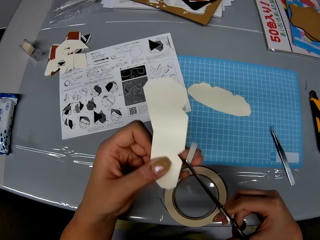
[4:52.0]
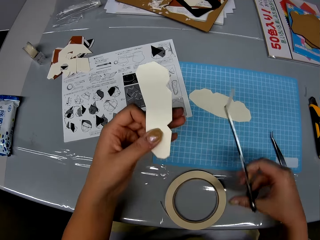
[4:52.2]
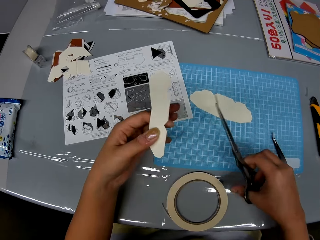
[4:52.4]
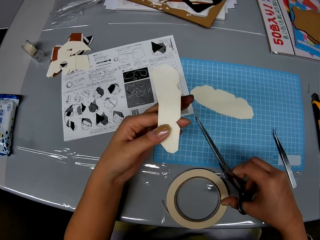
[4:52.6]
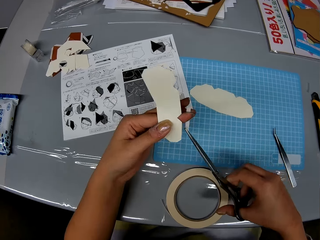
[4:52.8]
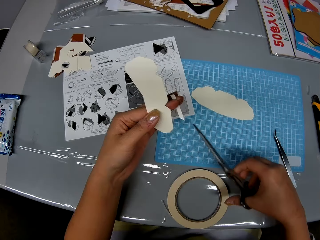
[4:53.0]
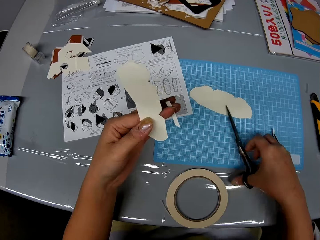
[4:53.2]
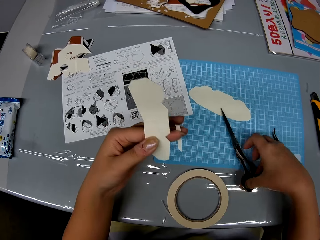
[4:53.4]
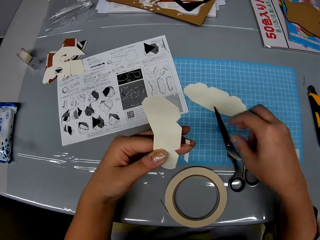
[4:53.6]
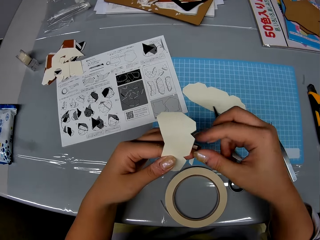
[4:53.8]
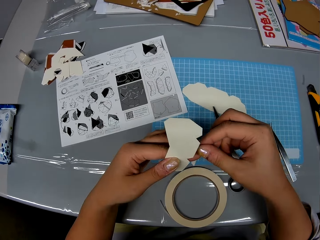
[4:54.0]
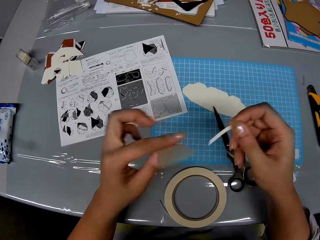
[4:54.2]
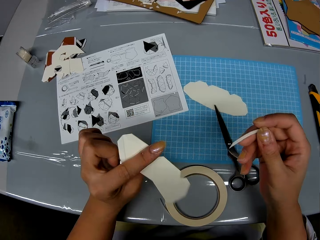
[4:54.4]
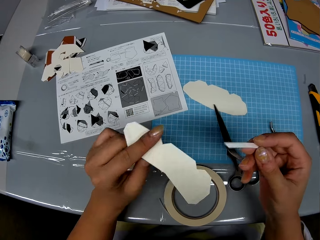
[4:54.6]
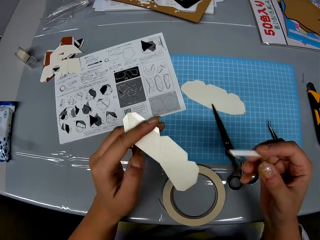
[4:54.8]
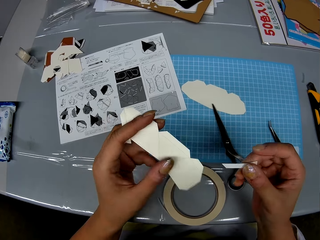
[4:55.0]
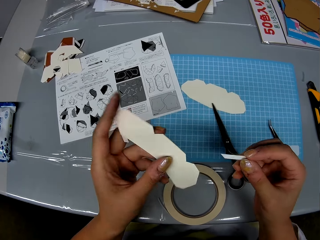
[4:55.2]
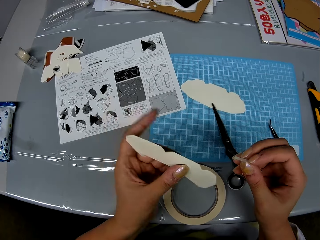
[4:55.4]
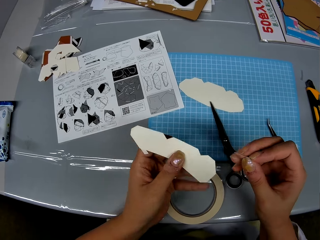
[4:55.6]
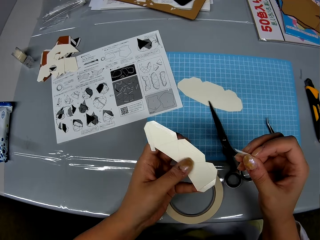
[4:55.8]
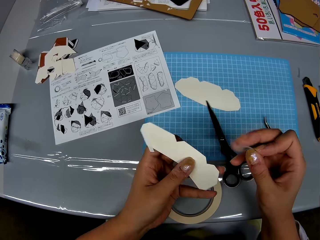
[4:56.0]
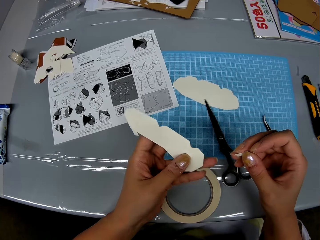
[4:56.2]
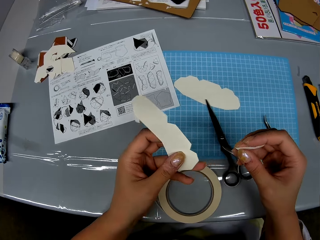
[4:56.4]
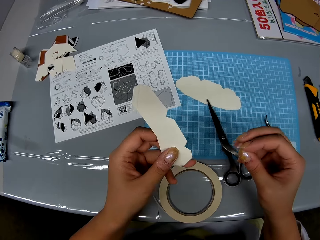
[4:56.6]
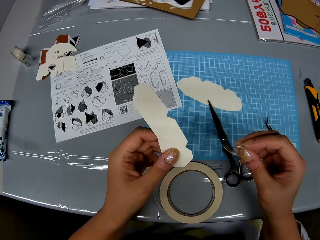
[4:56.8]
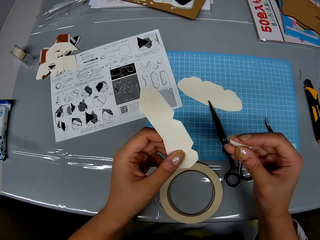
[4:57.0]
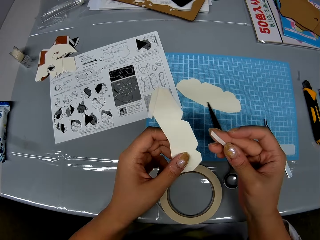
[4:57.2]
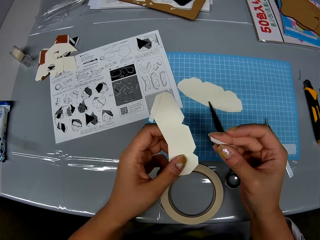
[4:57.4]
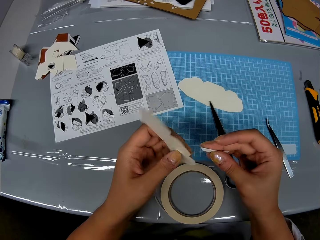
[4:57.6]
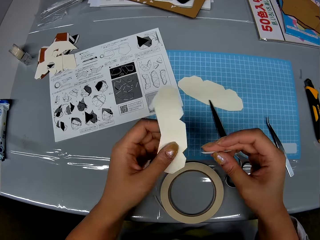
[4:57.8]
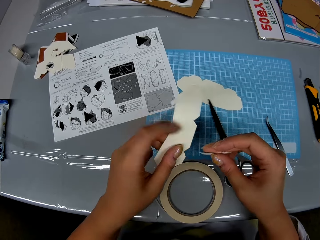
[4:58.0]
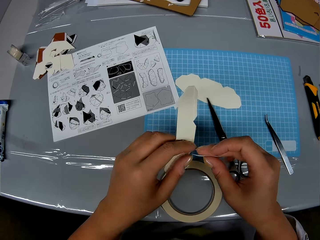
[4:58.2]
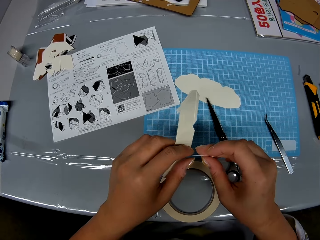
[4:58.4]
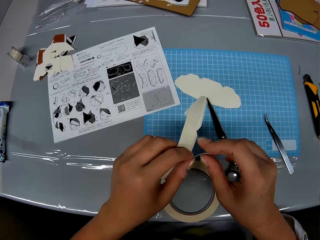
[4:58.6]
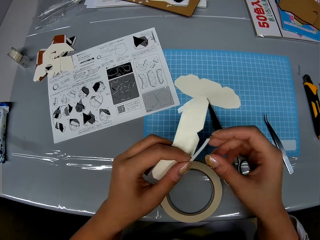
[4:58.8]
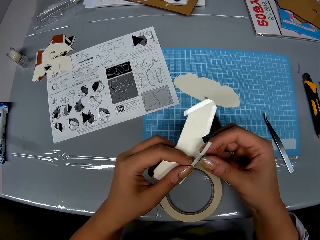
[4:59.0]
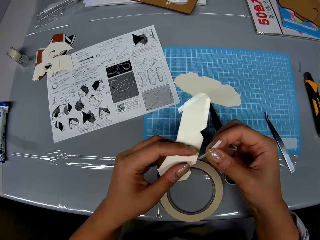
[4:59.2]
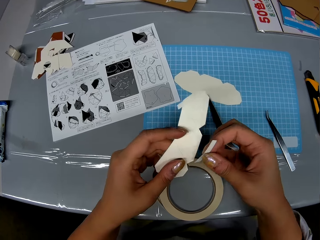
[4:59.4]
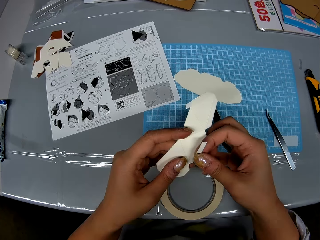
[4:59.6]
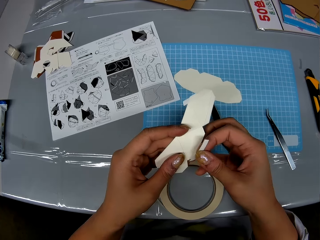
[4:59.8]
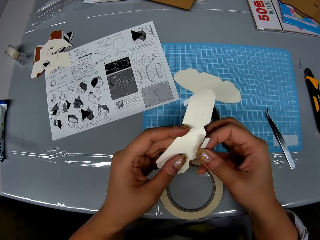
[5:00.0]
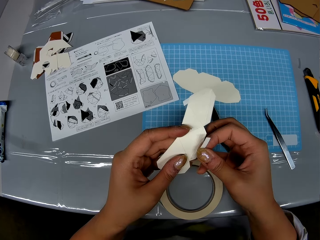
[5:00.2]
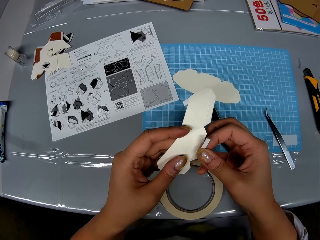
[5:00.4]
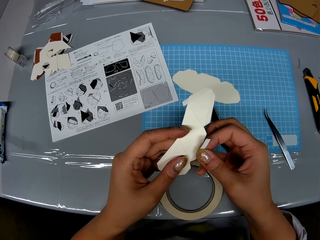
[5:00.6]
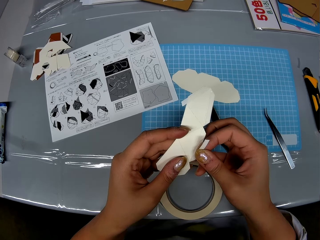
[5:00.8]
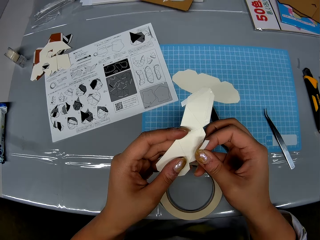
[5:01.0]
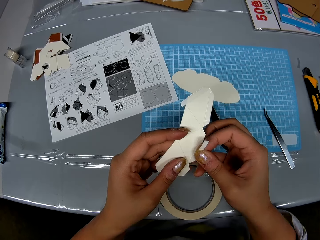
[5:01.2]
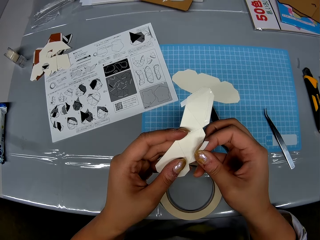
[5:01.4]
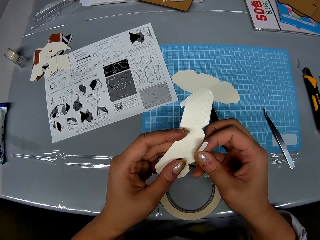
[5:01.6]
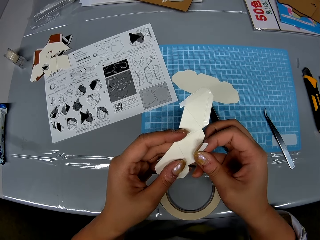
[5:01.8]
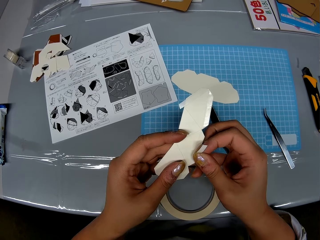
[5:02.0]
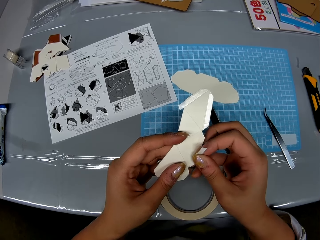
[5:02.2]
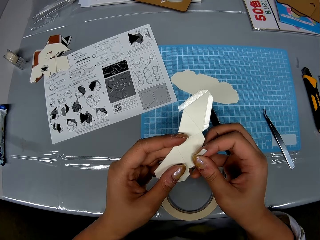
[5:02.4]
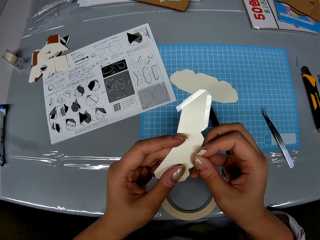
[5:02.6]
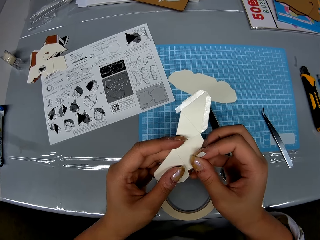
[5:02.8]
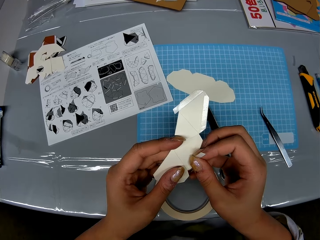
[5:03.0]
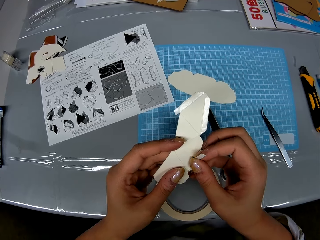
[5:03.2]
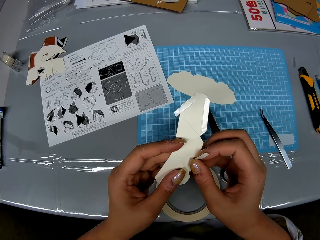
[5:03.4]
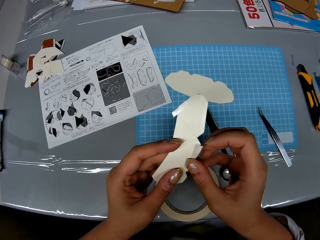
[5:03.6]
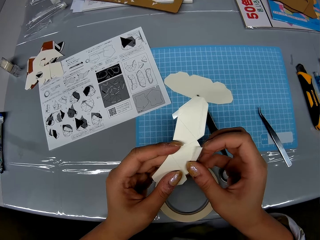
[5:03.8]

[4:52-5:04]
The camera wearer drops the scissors on the table. They hold the crafting paper. They place the tape on the piece of craft.

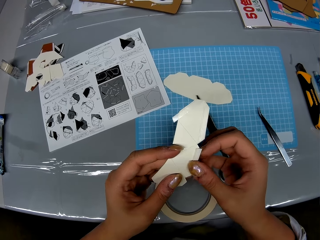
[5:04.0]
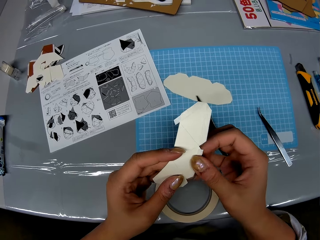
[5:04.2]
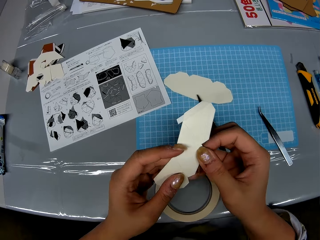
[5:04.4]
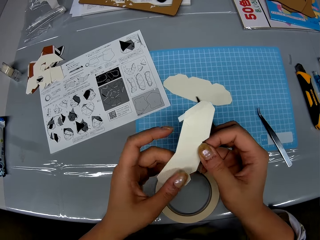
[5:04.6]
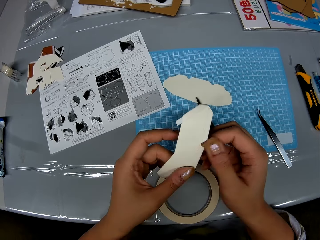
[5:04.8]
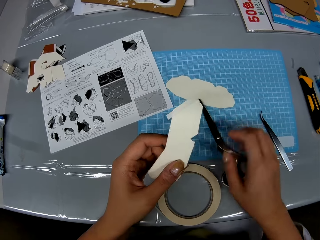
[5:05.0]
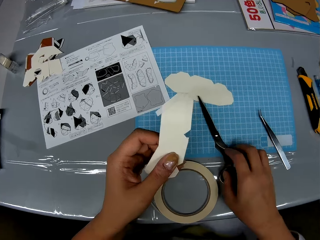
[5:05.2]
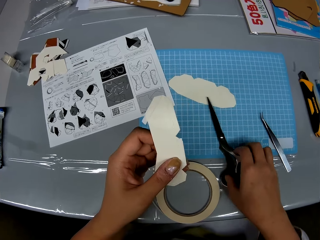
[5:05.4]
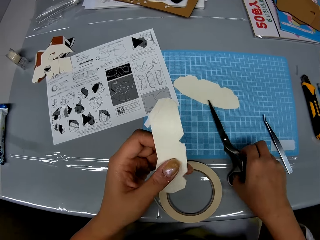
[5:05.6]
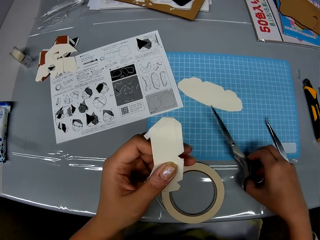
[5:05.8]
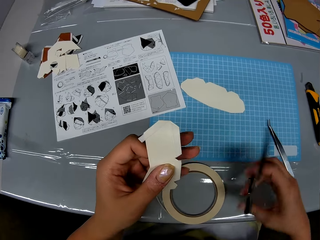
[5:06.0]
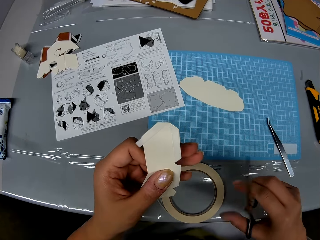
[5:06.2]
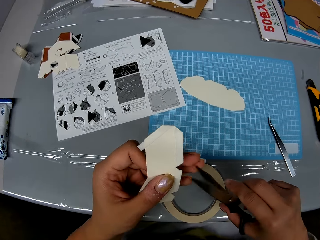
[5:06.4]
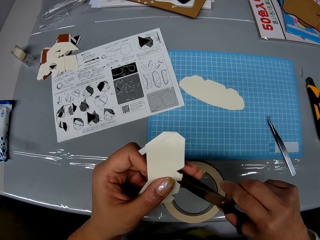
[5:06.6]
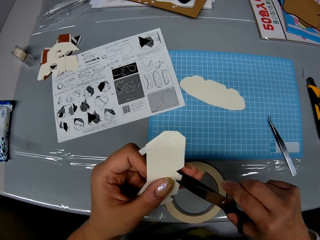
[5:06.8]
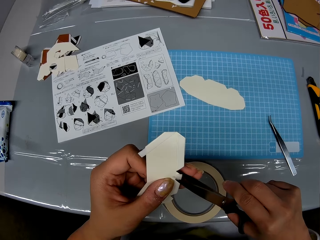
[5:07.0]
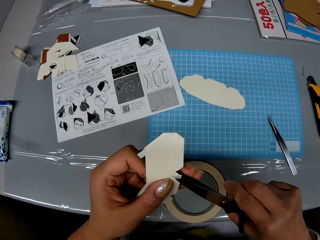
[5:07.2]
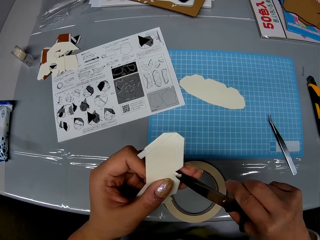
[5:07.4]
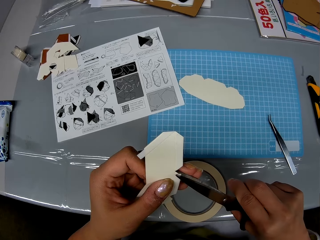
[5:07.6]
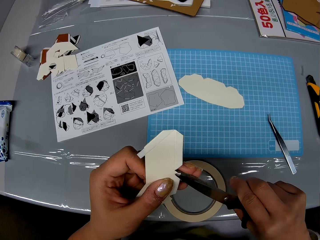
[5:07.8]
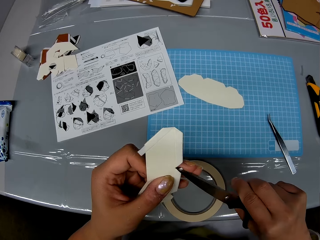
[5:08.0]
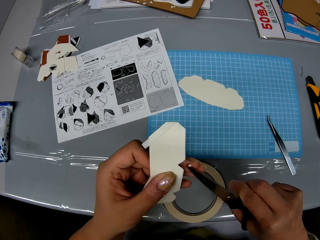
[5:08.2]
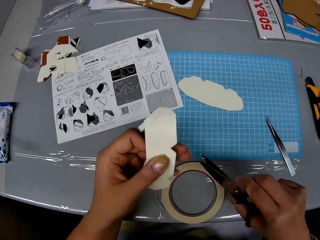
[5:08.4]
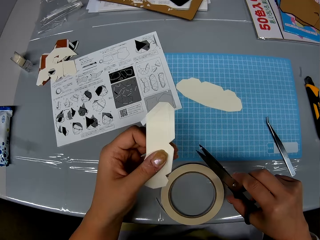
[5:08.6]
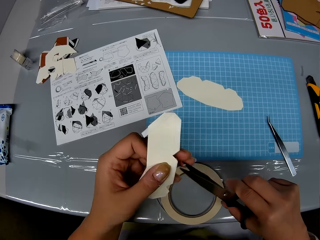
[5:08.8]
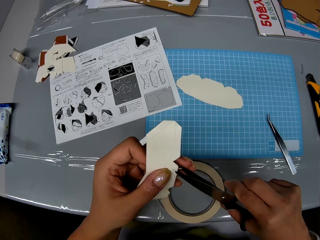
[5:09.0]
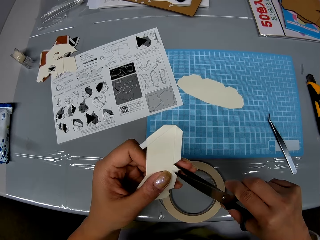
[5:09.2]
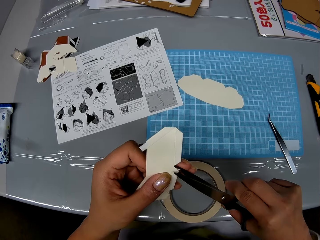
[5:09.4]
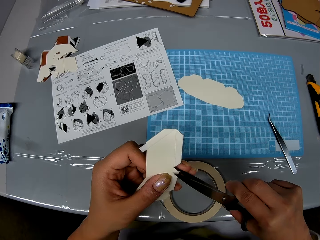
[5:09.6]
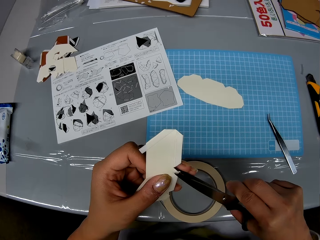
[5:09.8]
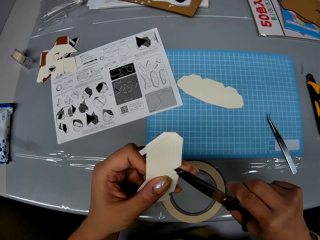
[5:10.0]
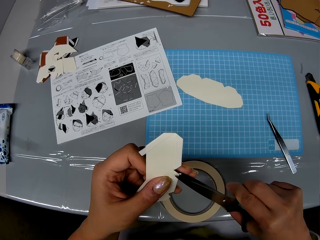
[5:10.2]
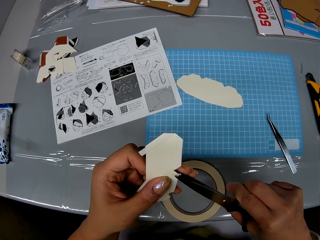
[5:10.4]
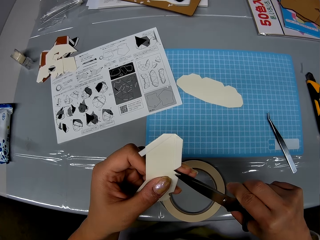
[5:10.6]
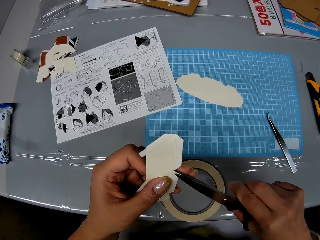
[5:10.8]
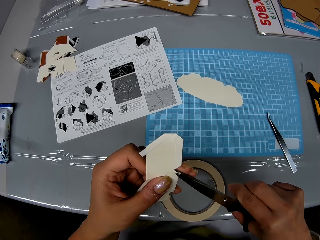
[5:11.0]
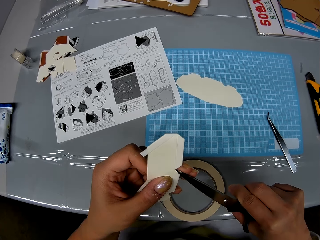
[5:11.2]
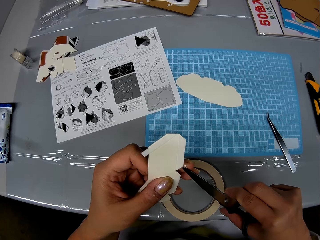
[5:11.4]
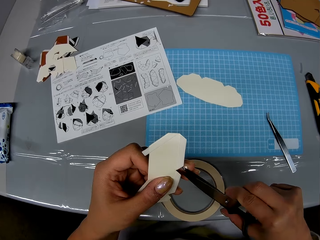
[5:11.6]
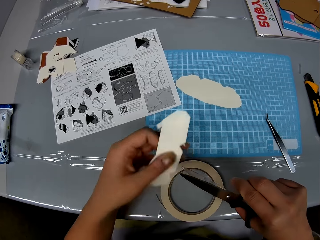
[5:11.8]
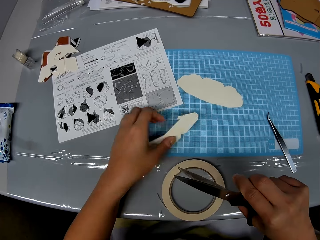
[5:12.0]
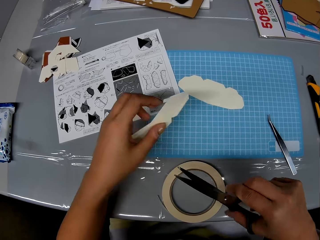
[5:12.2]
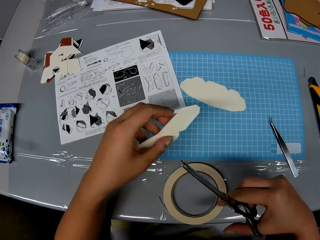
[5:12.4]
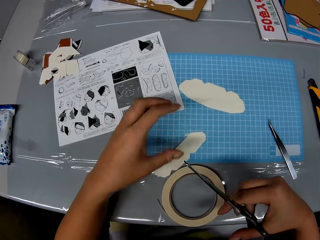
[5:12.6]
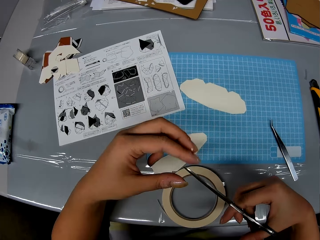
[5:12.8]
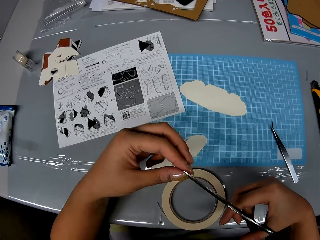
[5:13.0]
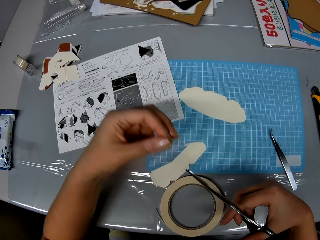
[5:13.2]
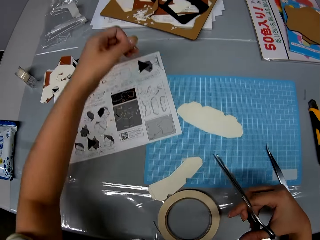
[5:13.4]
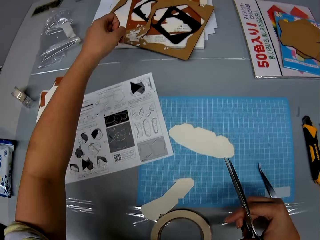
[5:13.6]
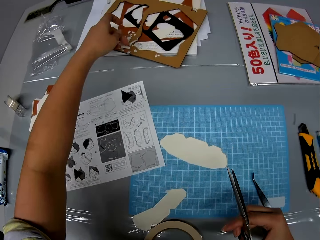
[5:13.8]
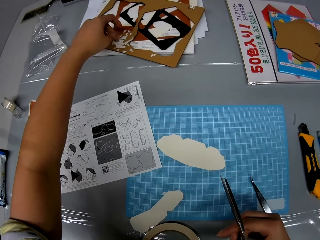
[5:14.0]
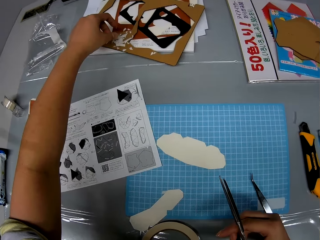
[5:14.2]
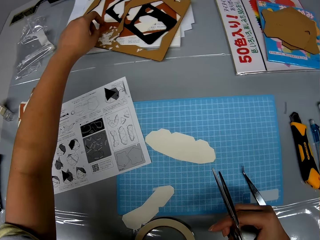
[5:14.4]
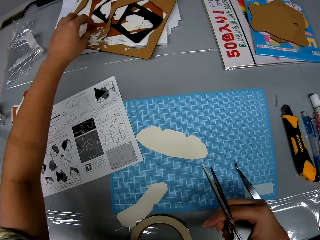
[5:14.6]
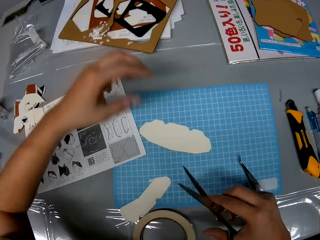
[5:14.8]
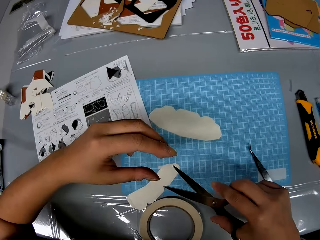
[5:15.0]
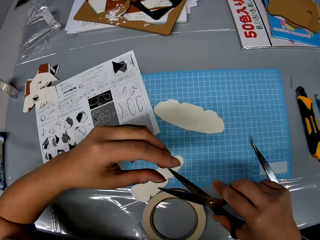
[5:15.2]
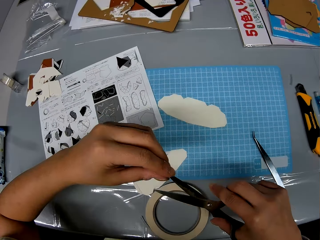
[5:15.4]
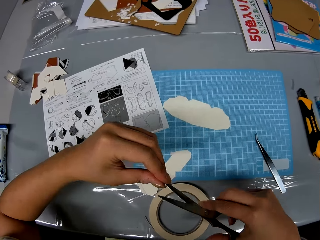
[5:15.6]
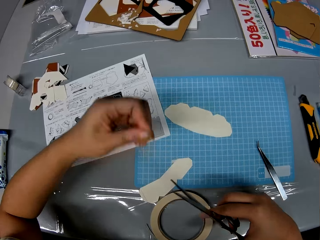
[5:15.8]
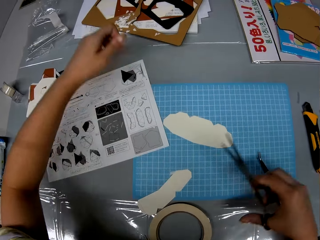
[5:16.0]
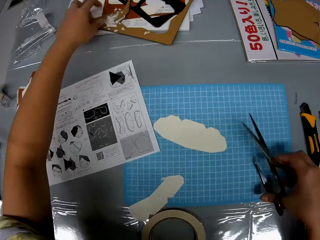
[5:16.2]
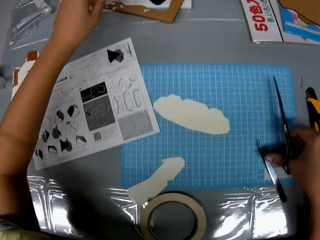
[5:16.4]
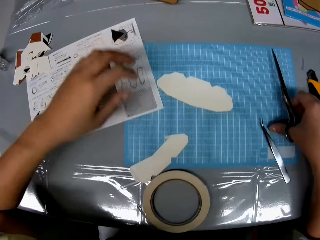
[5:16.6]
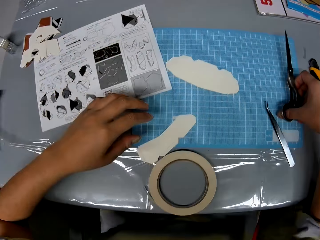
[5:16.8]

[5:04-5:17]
The camera wearer picks up the scissors from the table. They cut out tape on the craft with the scissors. They remove the piece of crafting paper and drop the piece of craft on the table. They drop the craft remnants on the table. They remove the piece of crafting paper.
